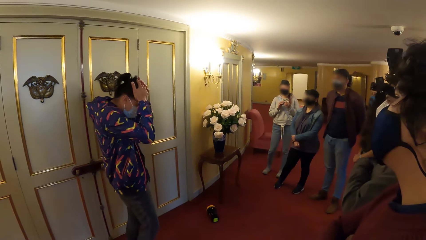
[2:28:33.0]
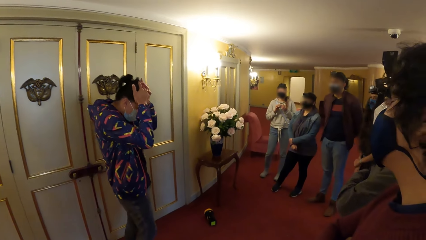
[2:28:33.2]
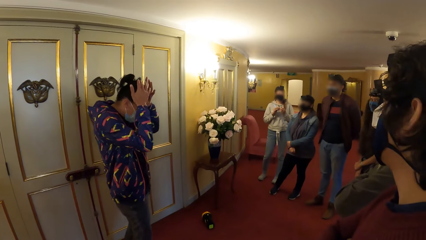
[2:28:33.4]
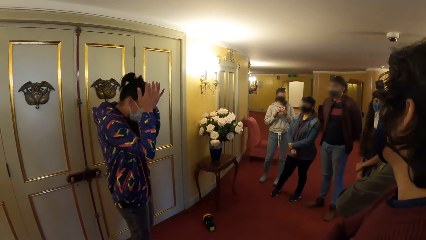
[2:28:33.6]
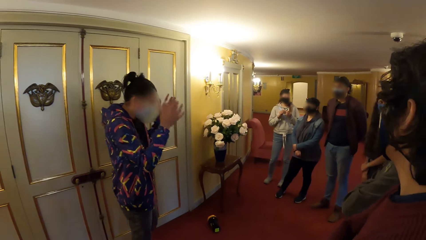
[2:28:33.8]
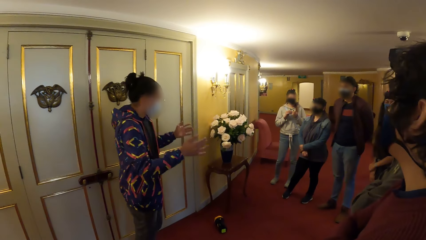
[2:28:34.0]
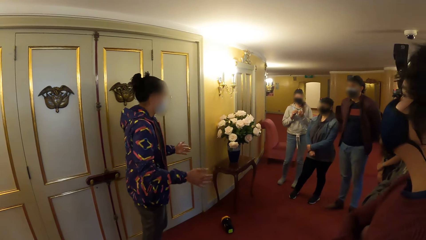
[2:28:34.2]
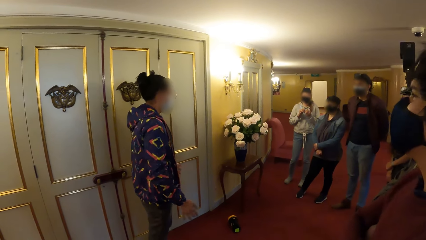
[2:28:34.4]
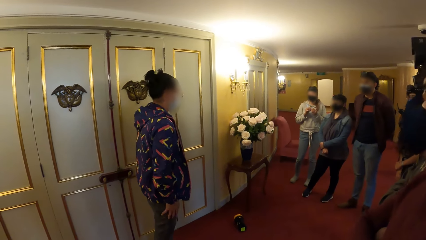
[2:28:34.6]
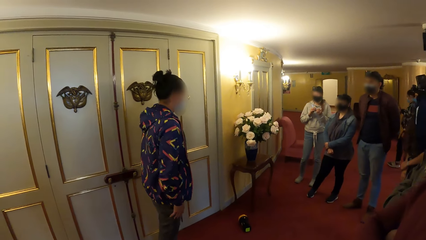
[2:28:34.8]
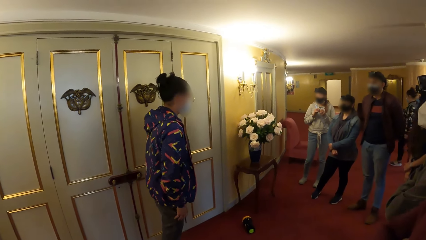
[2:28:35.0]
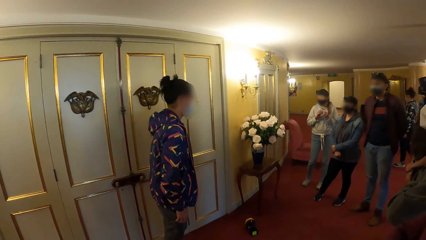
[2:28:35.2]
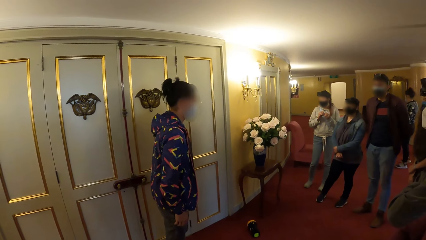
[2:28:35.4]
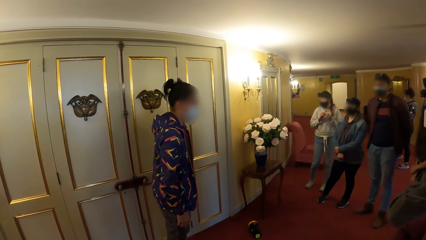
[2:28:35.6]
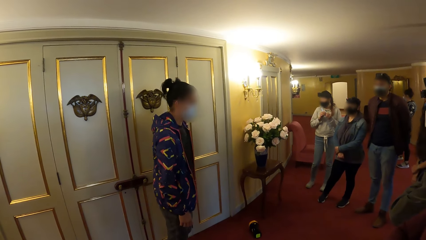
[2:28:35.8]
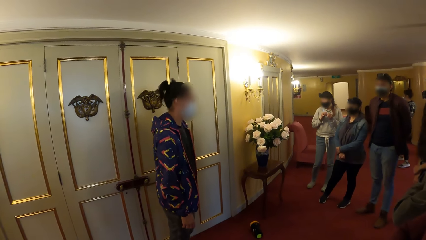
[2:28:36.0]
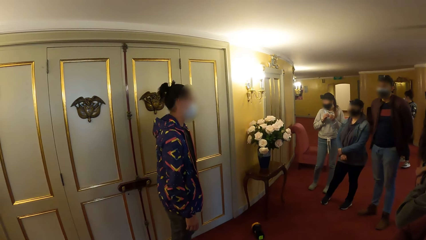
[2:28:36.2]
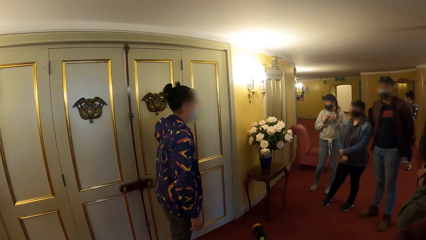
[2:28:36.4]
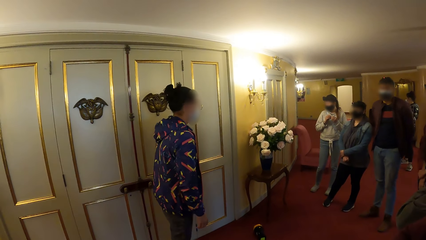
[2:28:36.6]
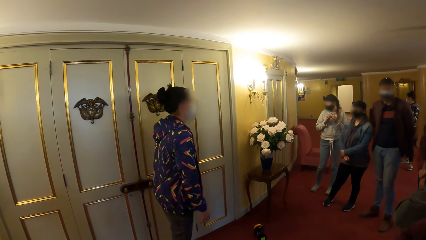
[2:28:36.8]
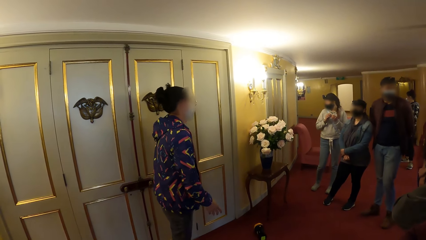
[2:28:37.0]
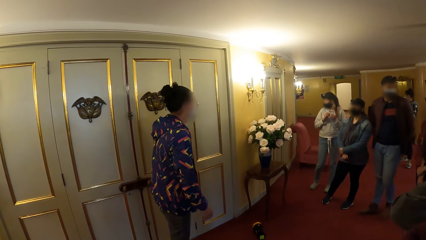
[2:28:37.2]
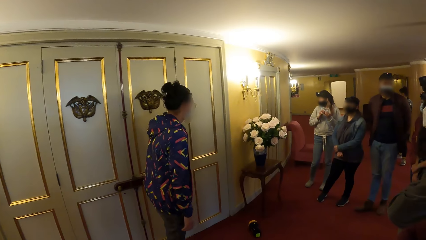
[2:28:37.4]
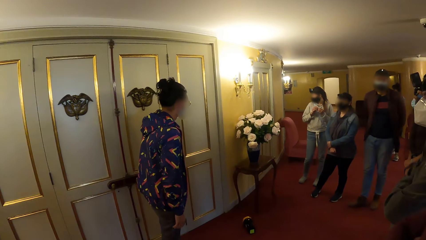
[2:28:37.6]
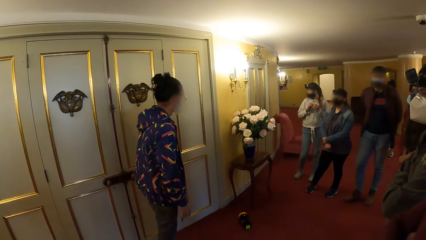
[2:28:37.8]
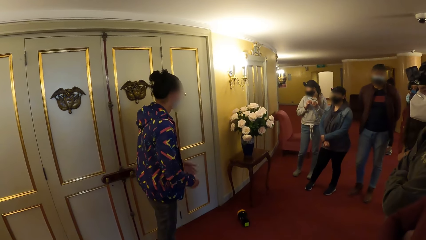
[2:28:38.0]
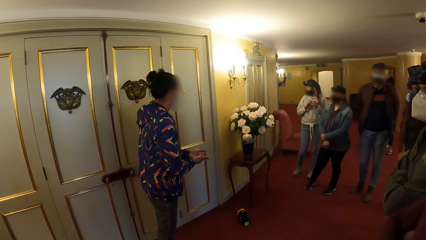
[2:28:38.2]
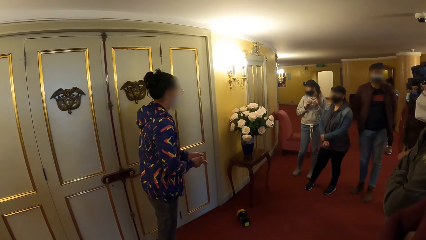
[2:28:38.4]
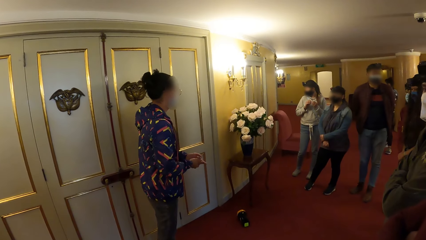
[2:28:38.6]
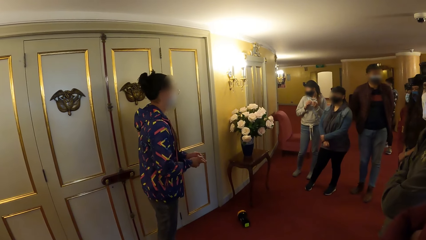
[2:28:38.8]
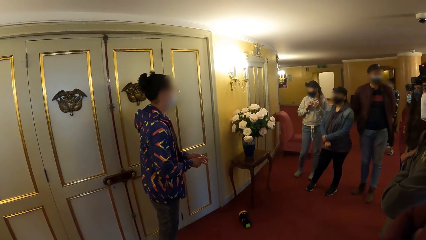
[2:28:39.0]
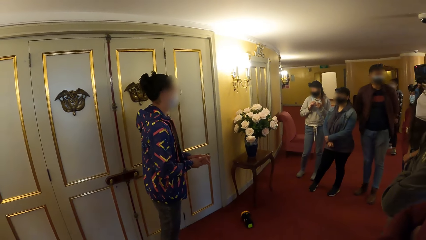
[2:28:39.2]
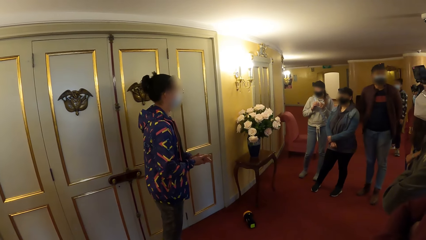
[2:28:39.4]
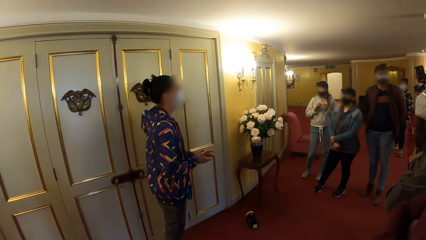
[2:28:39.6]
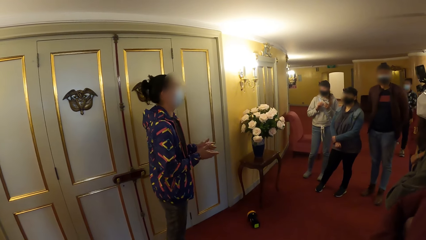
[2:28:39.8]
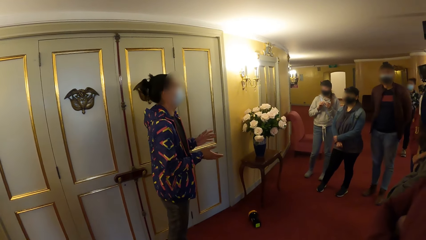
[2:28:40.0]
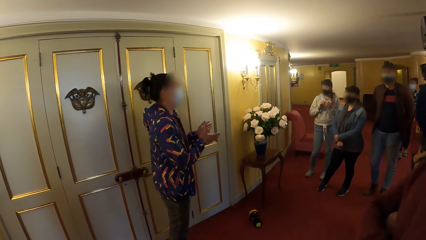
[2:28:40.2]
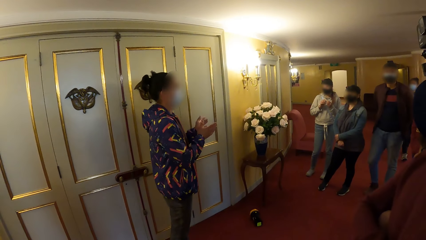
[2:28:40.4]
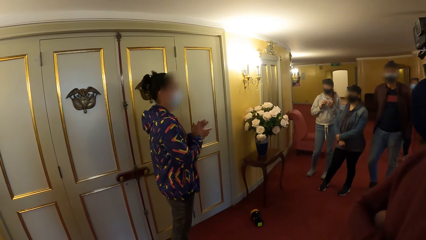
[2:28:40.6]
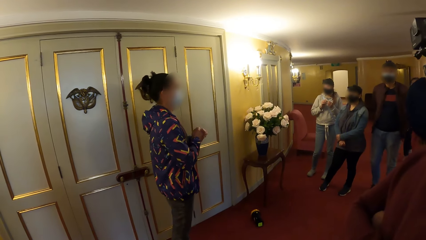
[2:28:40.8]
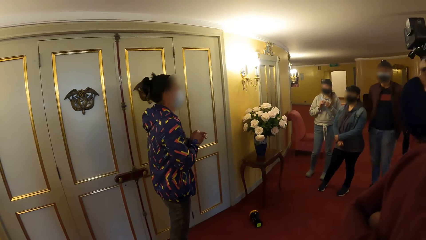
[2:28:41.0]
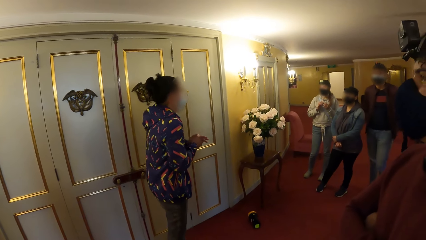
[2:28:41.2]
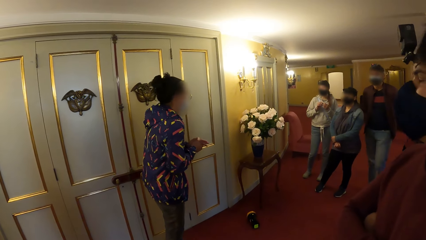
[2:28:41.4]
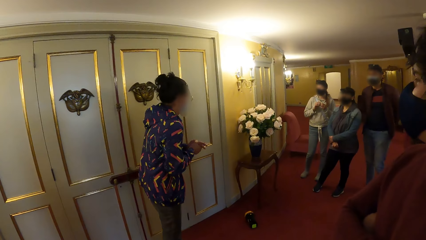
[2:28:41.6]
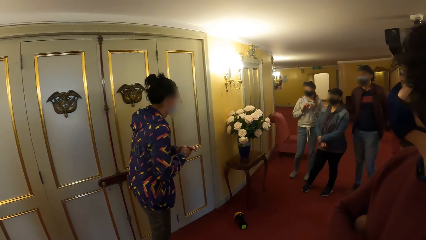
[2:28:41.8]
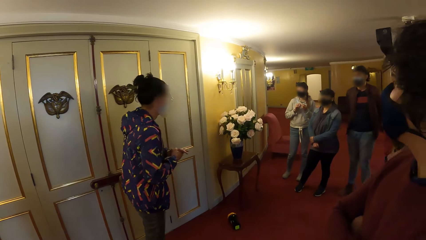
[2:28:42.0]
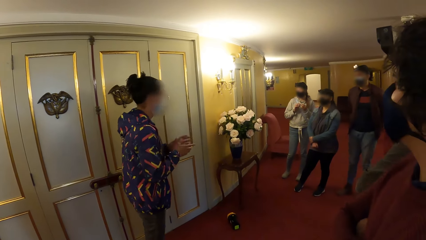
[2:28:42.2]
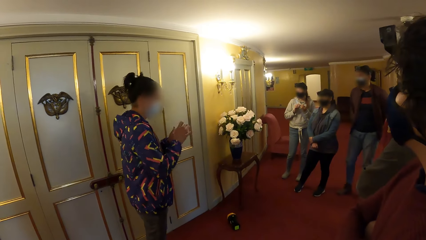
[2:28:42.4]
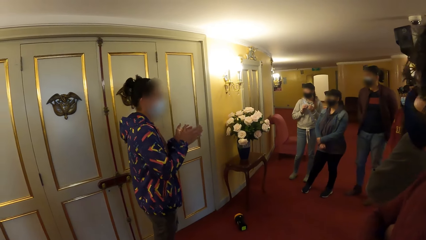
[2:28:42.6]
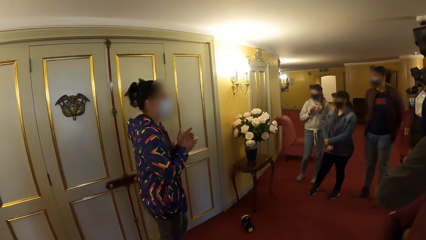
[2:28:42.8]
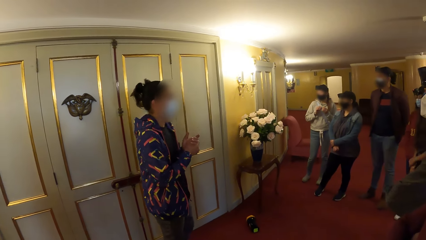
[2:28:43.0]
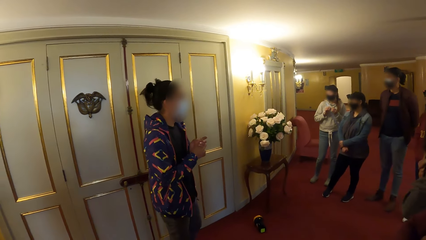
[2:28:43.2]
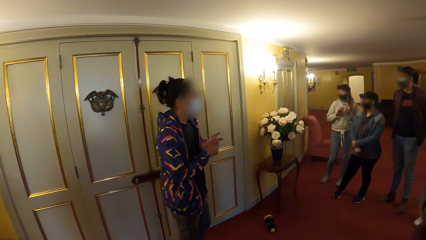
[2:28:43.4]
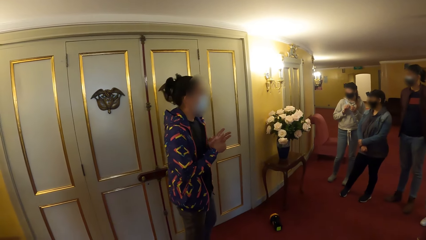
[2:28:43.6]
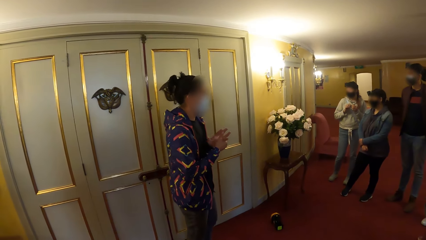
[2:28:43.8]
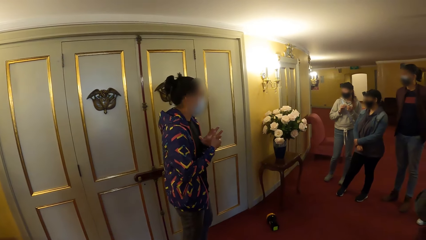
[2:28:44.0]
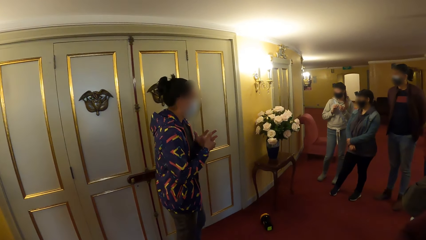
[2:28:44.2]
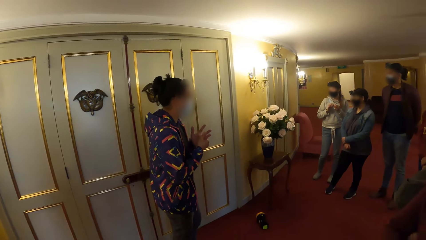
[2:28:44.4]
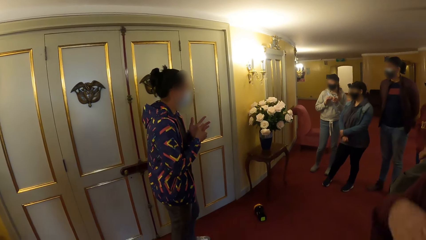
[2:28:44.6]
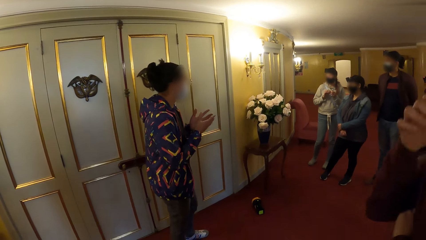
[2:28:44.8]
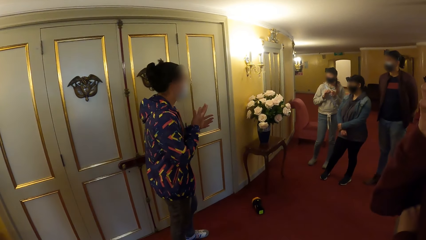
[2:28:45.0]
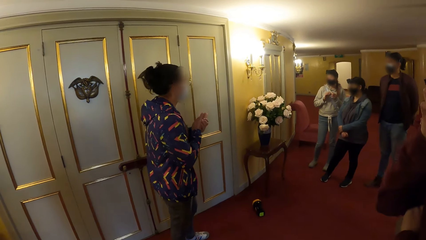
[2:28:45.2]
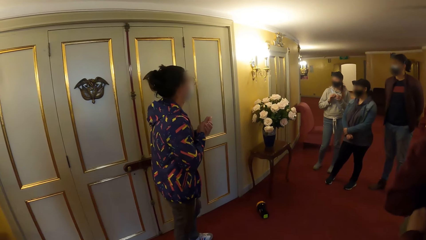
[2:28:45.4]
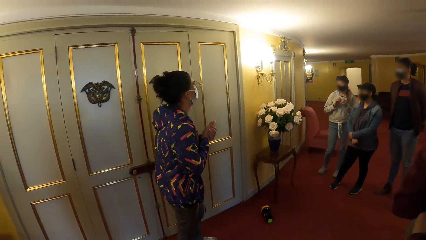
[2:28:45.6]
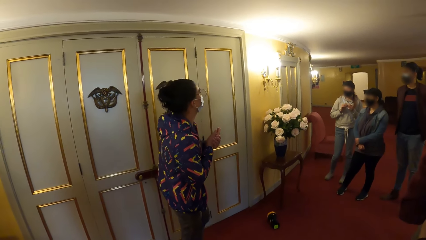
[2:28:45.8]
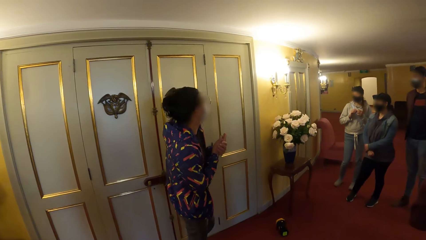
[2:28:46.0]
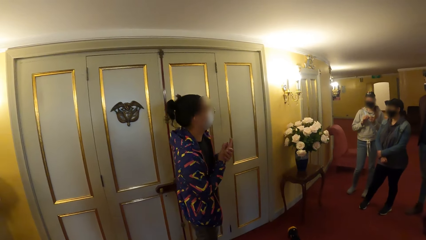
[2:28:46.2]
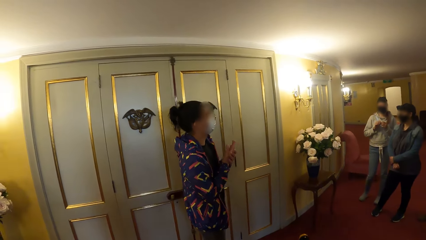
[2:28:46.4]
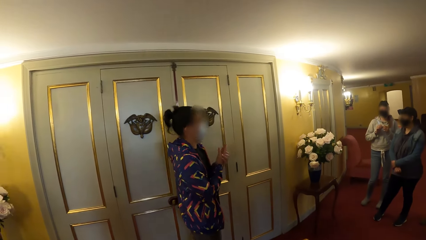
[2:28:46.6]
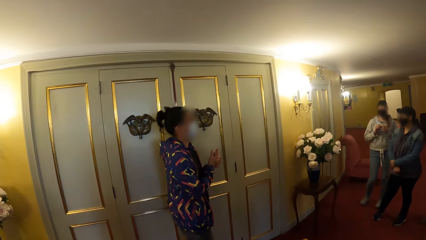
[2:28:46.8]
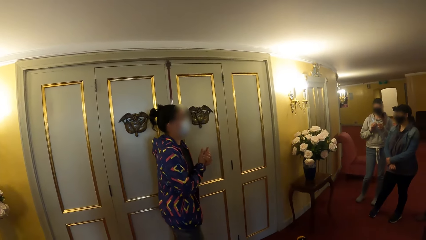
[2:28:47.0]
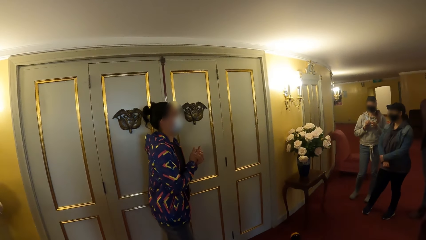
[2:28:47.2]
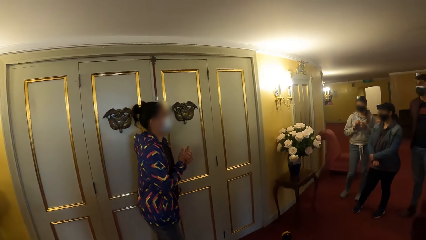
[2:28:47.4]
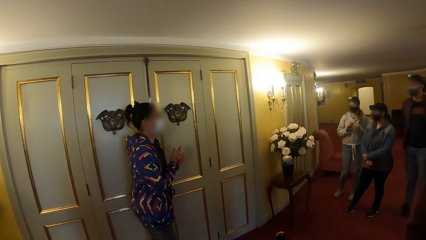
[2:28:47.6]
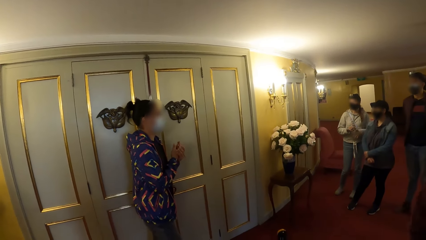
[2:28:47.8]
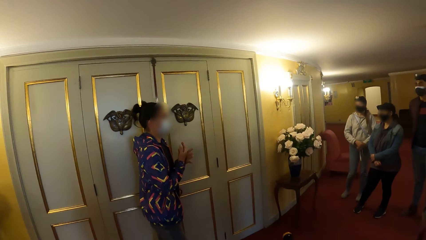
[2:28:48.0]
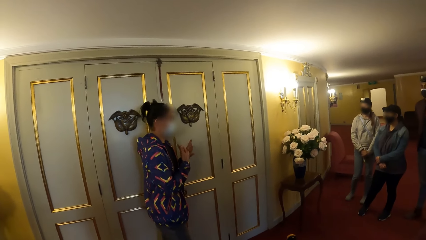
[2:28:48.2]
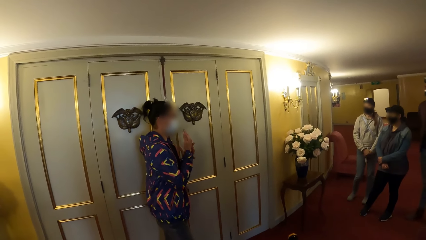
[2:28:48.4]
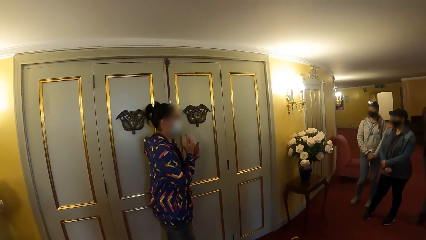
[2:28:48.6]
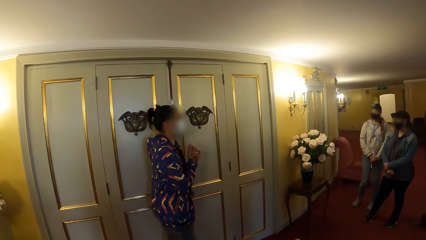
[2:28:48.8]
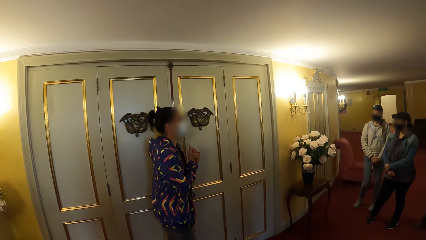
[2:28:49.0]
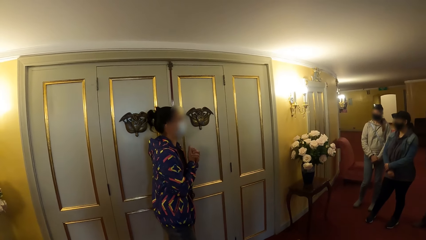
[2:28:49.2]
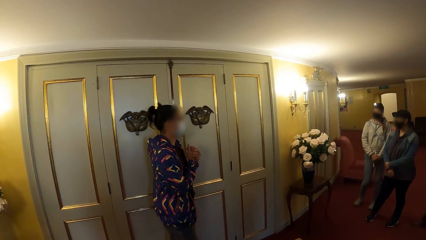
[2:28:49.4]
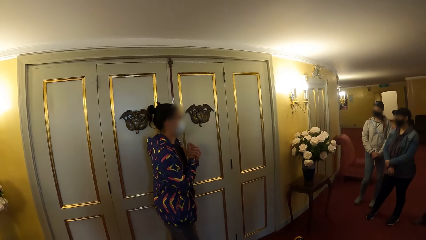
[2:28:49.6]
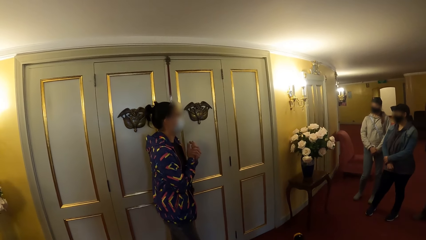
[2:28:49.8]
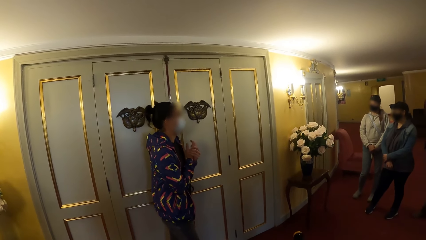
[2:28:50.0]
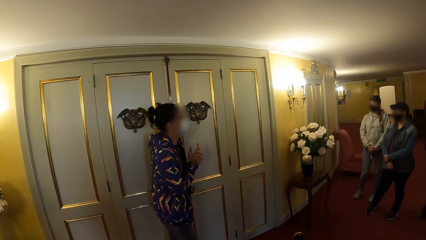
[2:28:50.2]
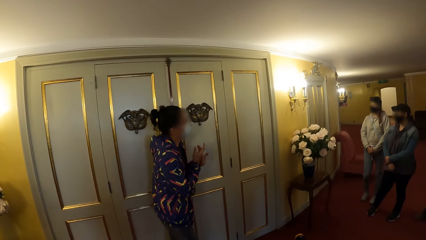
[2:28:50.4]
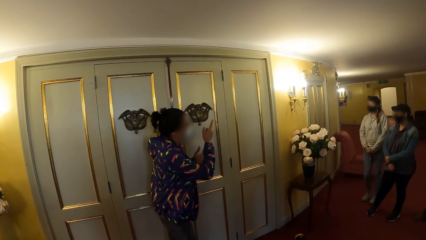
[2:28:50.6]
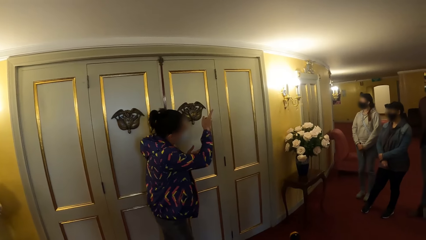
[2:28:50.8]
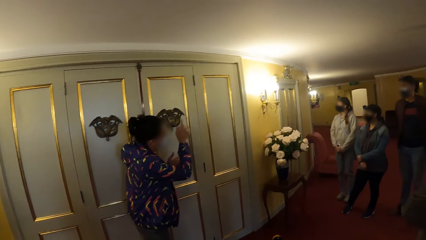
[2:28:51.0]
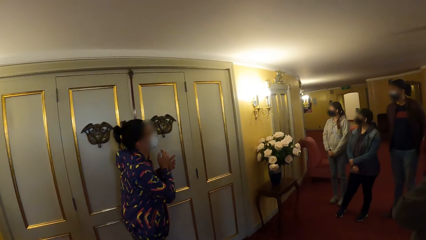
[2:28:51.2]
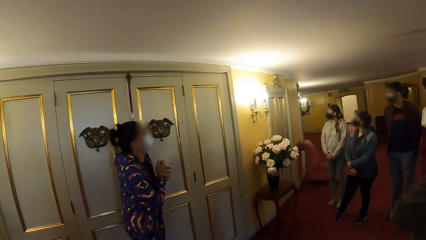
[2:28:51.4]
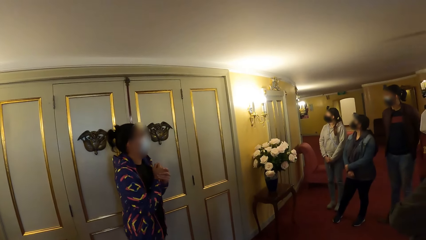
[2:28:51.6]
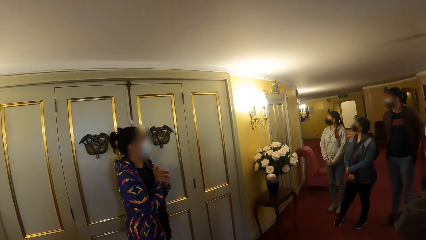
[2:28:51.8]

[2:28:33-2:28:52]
The woman lowers her hands. The woman converses with the camera wearer and the group of people. A man raises his right hand towards his face. Another woman converses with the camera wearer and the group of people. A third woman lowers her hands. The second woman converses with the camera wearer and the group of people.
